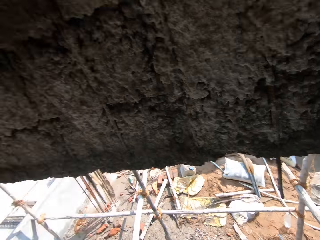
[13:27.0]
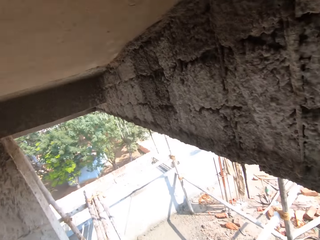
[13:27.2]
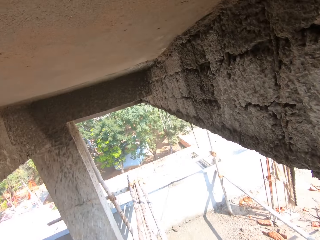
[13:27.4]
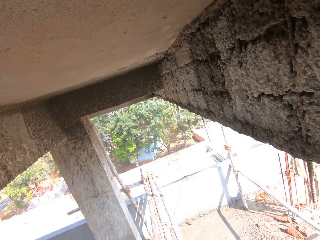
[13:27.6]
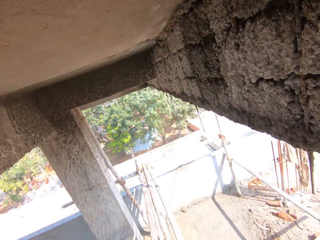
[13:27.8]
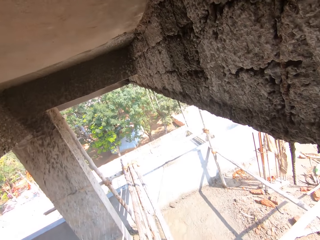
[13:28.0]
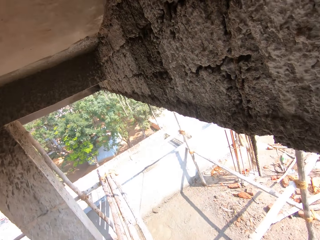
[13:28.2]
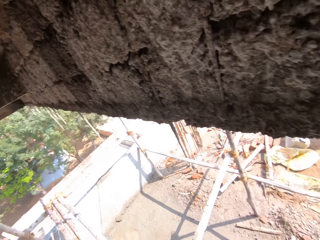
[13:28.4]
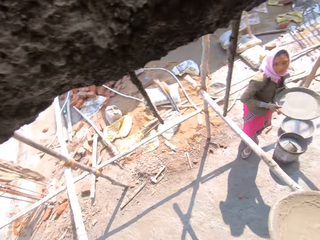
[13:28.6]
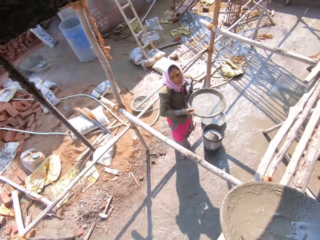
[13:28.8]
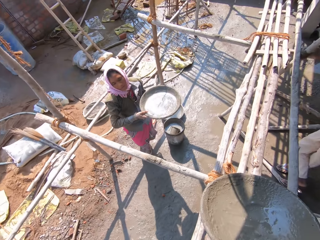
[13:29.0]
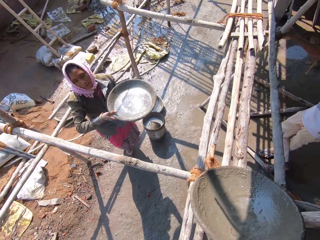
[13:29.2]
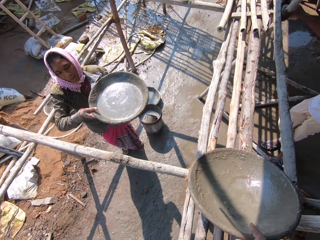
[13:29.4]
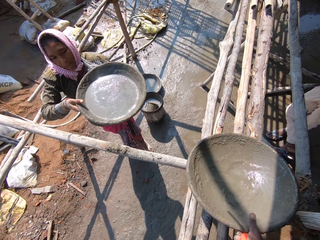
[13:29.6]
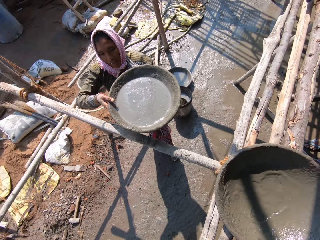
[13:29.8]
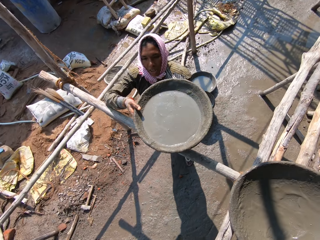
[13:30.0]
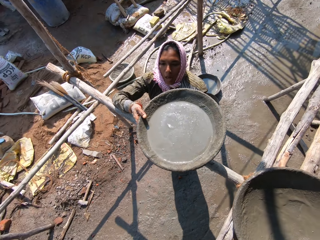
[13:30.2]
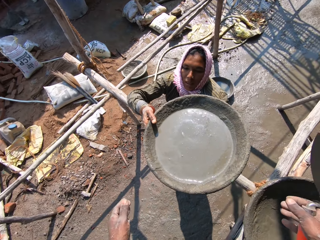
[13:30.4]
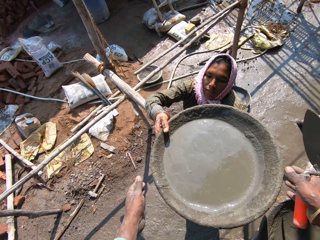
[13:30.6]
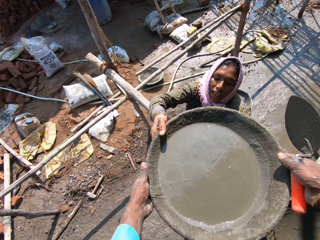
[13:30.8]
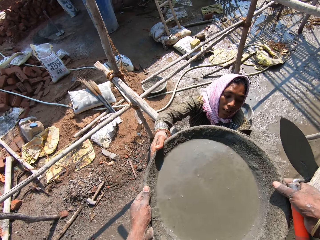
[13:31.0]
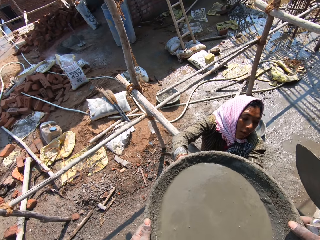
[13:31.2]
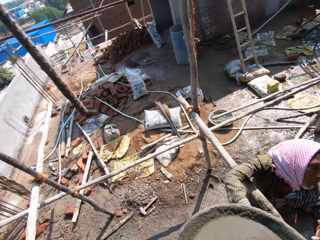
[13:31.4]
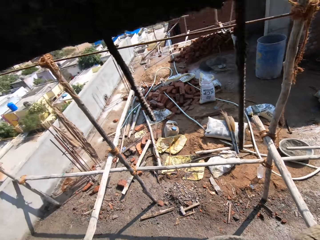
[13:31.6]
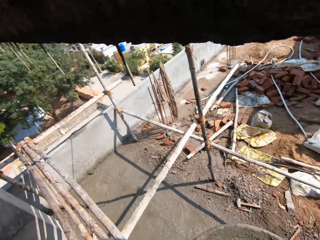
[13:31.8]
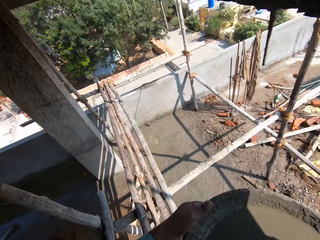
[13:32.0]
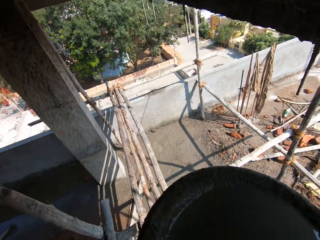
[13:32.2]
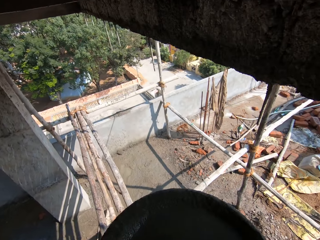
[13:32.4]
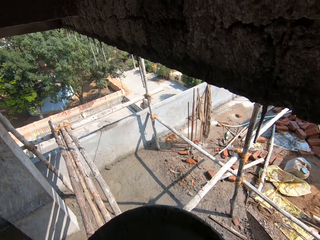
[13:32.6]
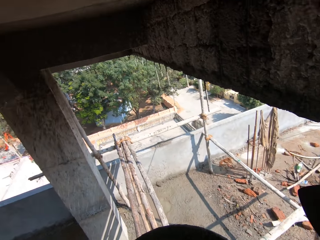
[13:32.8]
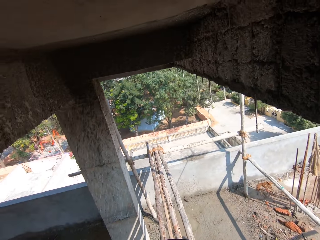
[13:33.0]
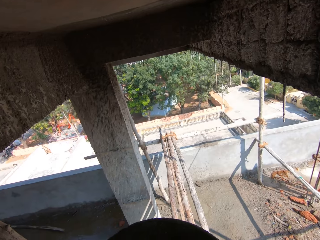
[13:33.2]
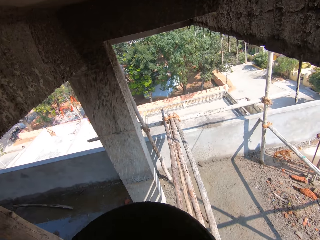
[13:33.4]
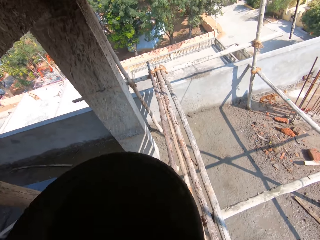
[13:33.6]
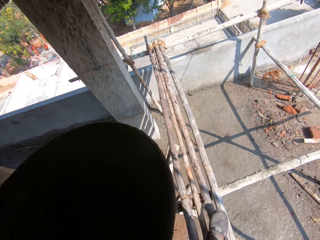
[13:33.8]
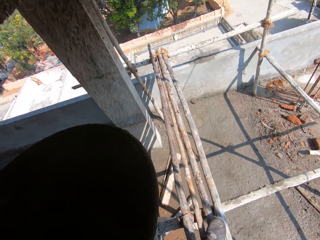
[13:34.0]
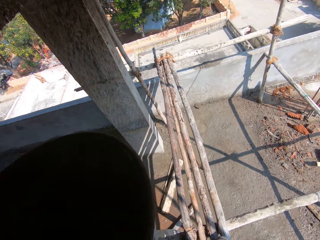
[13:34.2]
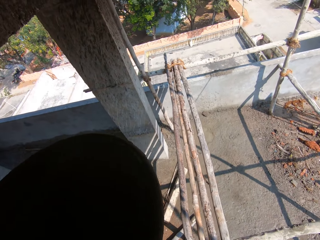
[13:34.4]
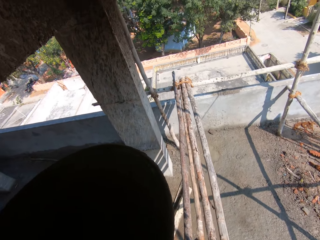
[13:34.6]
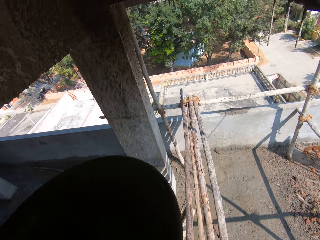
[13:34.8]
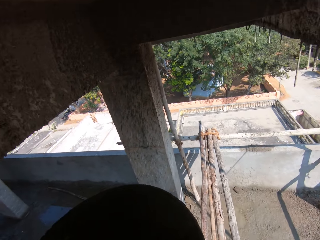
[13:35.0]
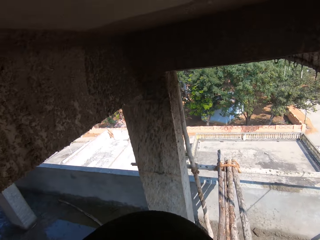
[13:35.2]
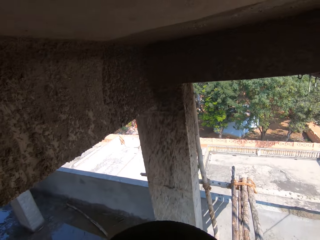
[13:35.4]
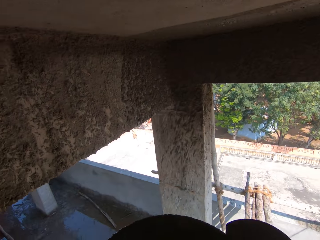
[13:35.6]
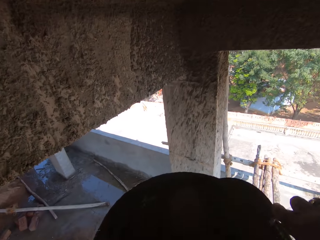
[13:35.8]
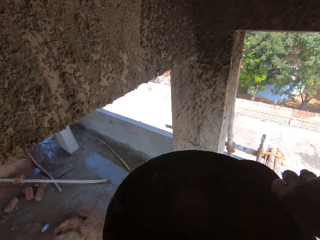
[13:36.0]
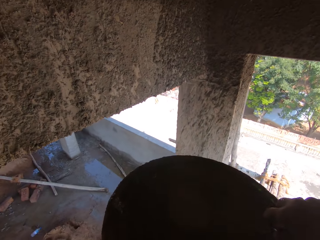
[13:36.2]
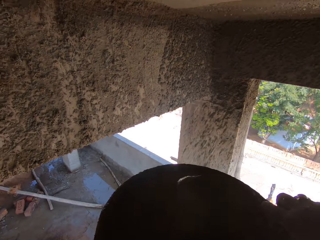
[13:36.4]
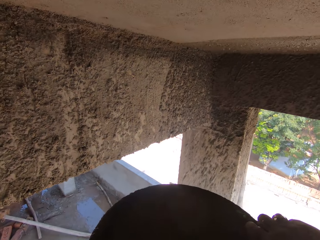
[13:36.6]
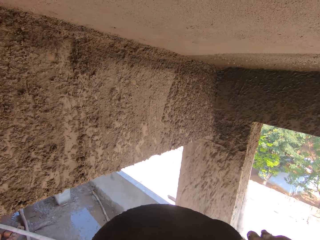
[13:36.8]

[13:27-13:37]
The camera wearer looks around. They put down the tray. They take the tray of concrete from a woman. They look around. They walk around.

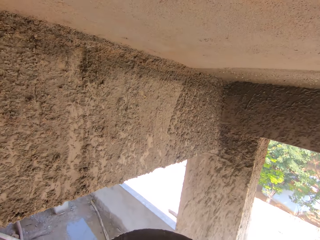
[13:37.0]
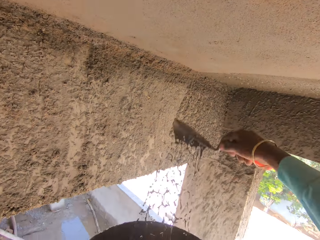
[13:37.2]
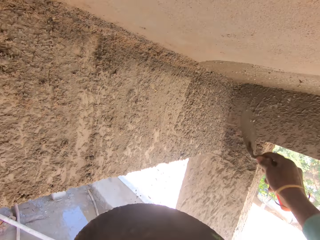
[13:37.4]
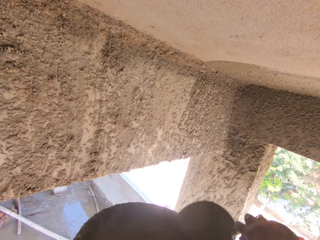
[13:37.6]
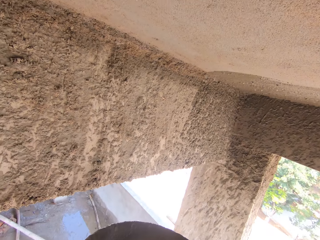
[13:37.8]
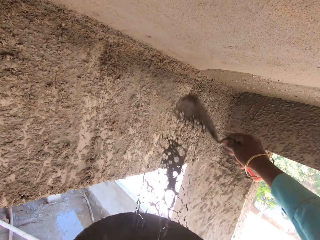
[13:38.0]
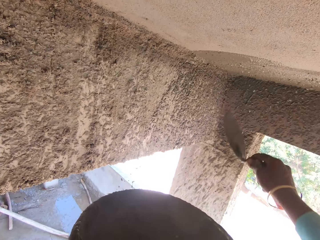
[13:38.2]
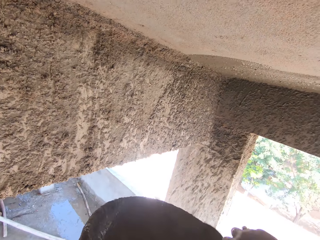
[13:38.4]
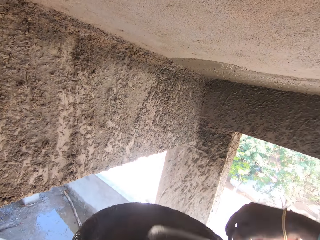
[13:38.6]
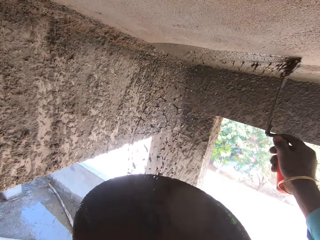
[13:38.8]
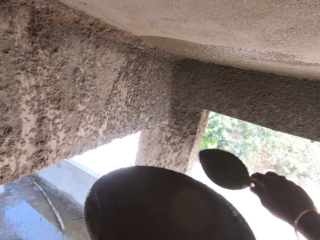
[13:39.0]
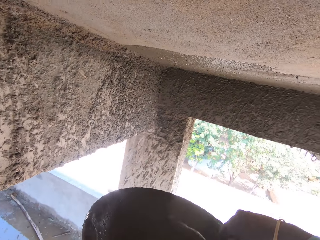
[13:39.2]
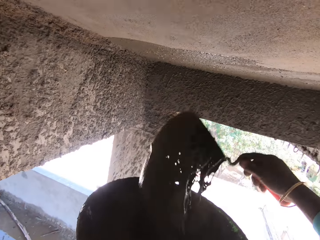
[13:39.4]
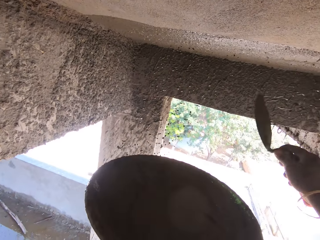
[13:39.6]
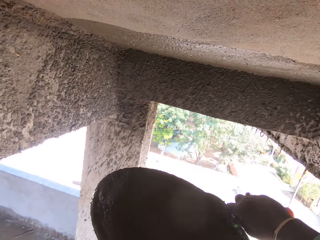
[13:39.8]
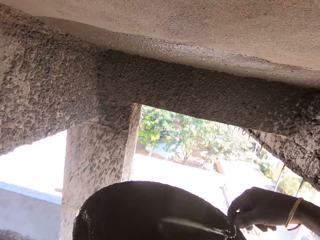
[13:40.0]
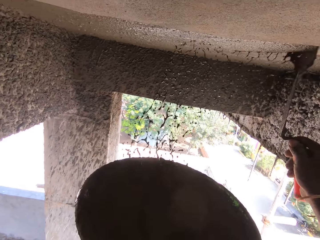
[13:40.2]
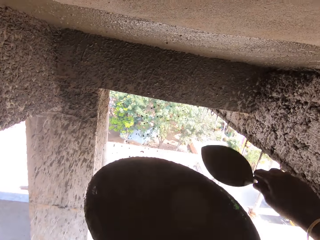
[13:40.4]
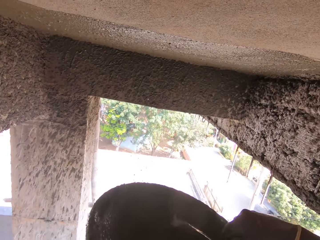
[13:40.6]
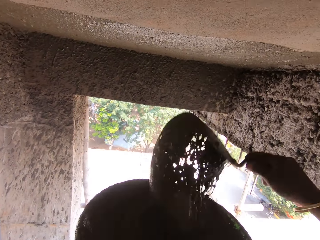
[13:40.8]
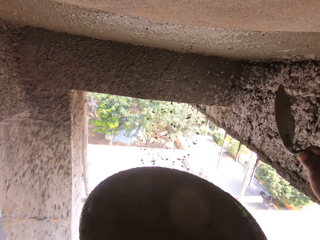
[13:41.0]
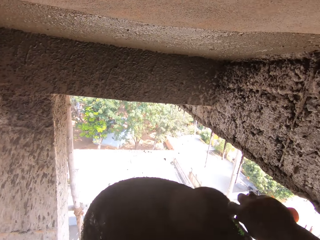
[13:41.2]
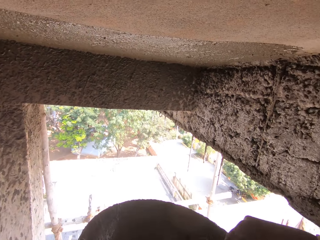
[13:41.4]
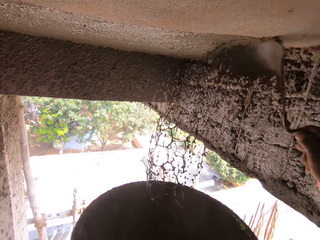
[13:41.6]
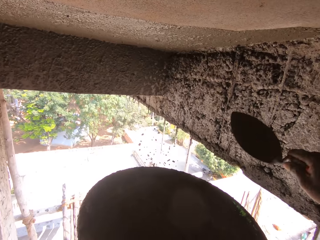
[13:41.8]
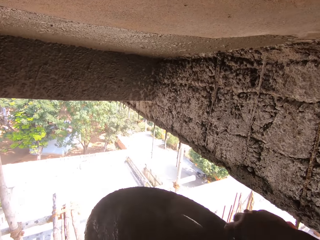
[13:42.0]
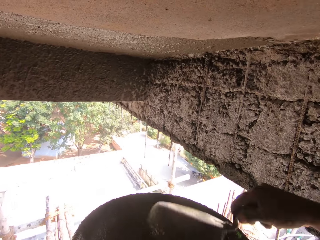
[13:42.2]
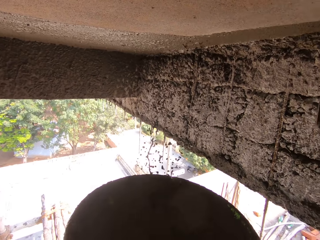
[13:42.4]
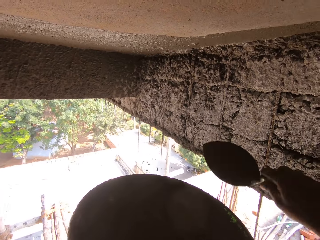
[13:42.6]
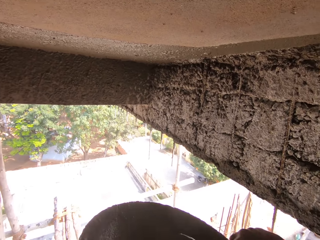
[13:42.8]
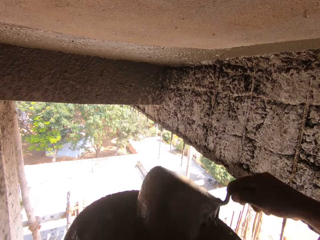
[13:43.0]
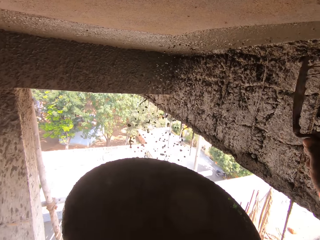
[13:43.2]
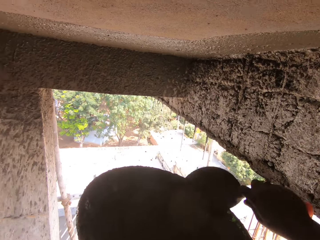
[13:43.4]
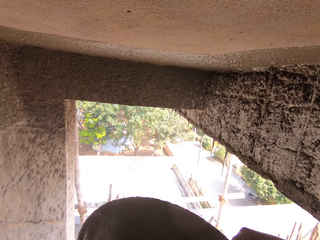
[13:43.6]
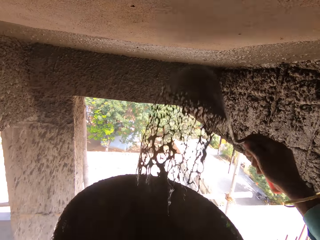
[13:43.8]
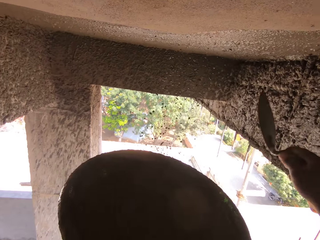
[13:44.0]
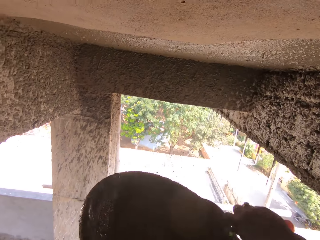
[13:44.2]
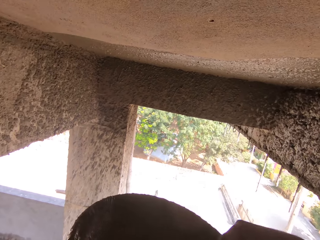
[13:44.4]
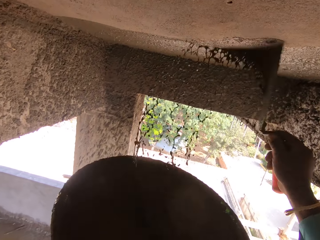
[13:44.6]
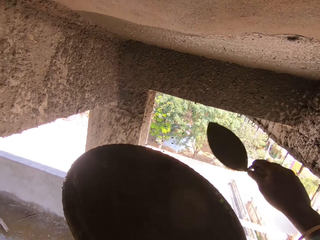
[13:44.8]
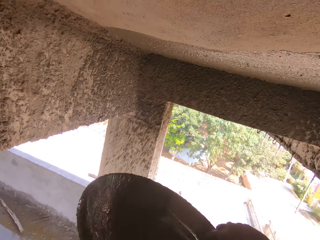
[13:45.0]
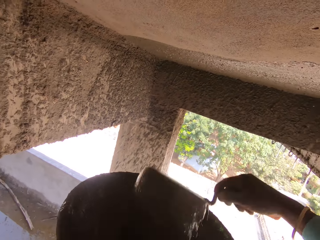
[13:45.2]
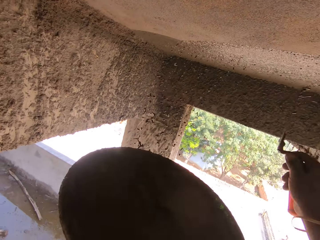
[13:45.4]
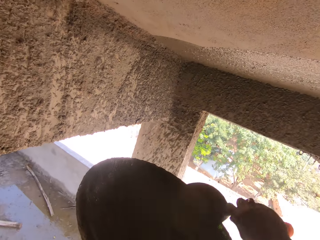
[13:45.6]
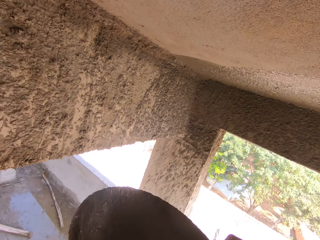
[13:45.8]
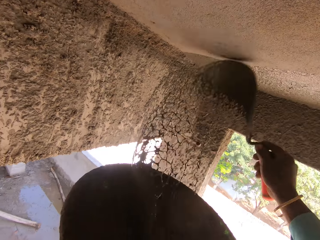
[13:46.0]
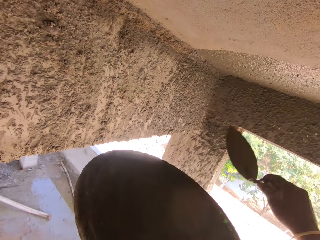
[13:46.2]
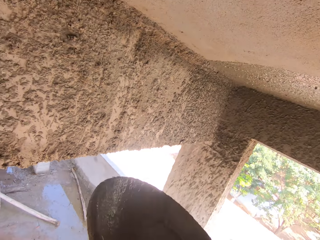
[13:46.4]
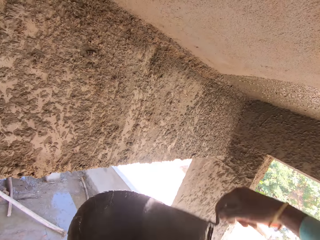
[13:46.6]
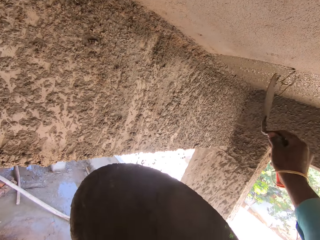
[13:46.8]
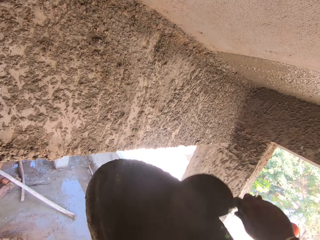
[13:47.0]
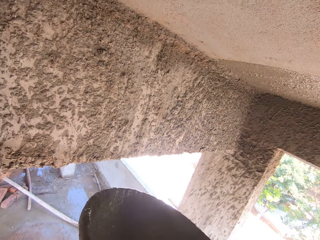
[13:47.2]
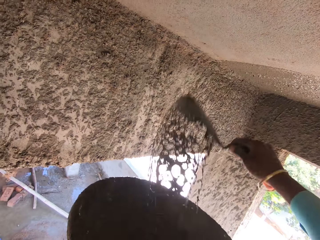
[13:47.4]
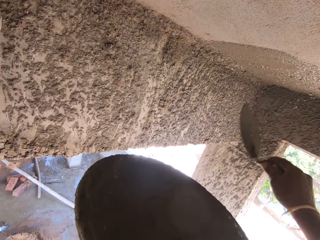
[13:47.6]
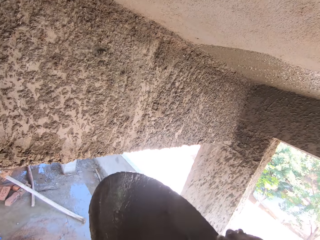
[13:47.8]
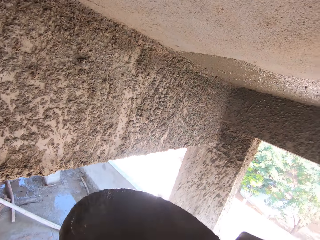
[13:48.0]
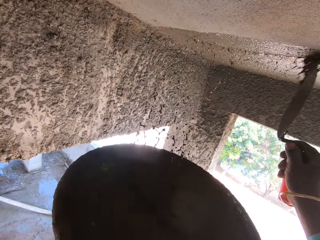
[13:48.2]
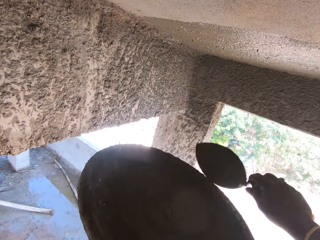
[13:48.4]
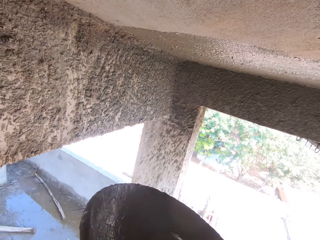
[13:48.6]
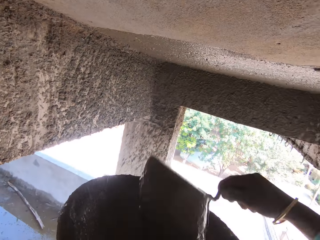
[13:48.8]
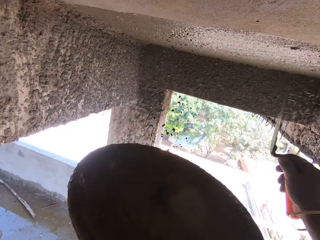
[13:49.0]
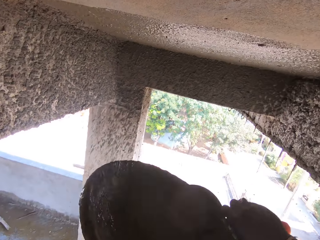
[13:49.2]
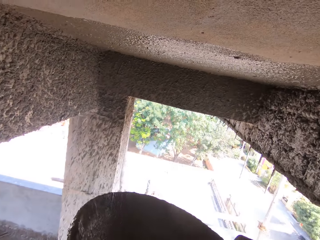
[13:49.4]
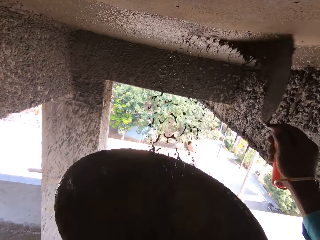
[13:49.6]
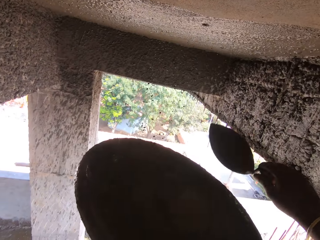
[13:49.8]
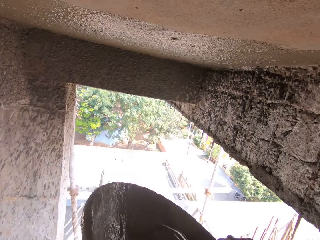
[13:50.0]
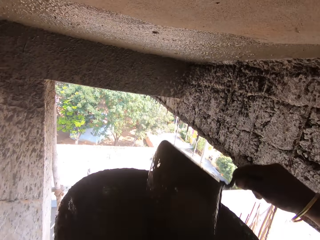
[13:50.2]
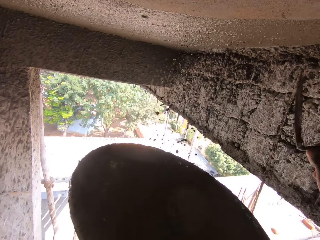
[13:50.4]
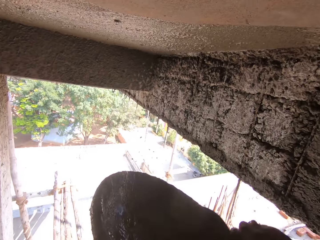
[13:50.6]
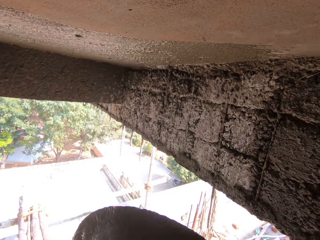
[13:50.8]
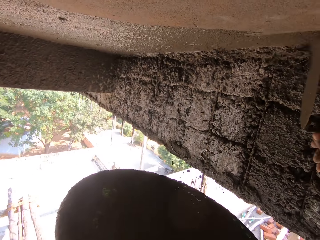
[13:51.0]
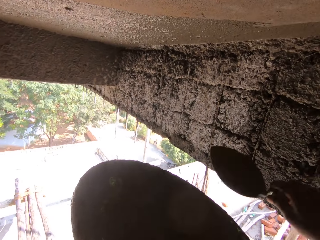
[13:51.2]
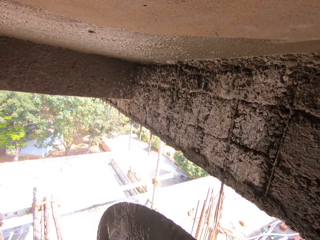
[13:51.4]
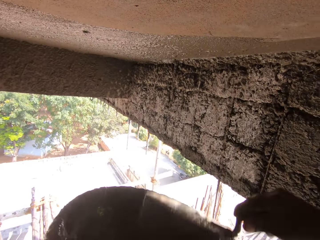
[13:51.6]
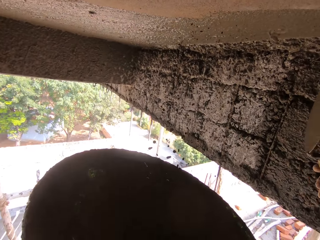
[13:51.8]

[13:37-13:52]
The camera wearer scoops concrete and pours the concrete on the ceiling. They scoop the concrete and pour the concrete on the ceiling. They scoop the concrete and pour the concrete on the ceiling. They scoop the concrete and pour the concrete on the ceiling. They scoop the concrete and pour the concrete on the ceiling. They scoop the concrete and pour the concrete on the ceiling. They scoop the concrete and pour the concrete on the ceiling. They scoop the concrete and pour the concrete on the ceiling. They scoop the concrete and pour the concrete on the ceiling. They scoop the concrete and pour the concrete on the ceiling.
